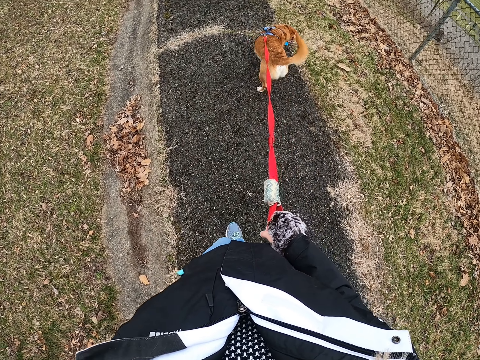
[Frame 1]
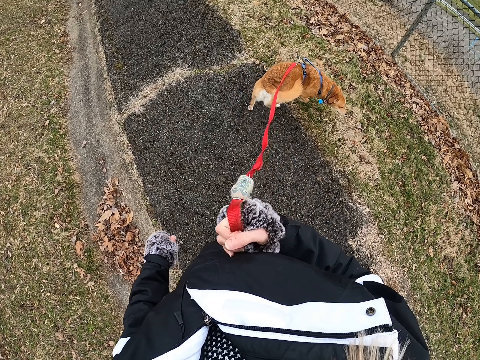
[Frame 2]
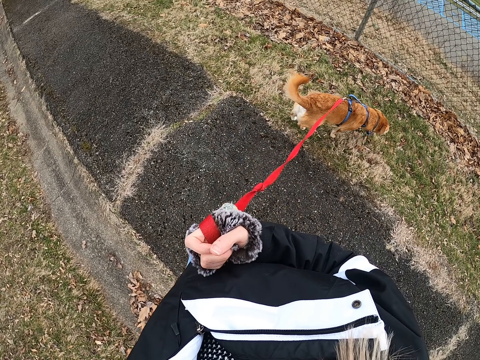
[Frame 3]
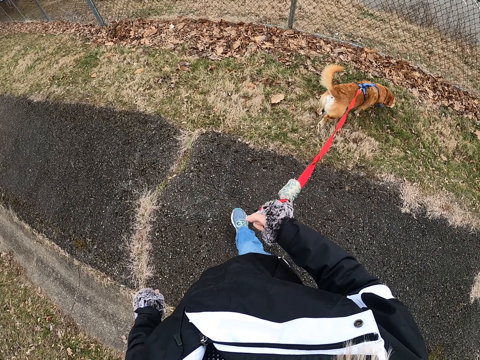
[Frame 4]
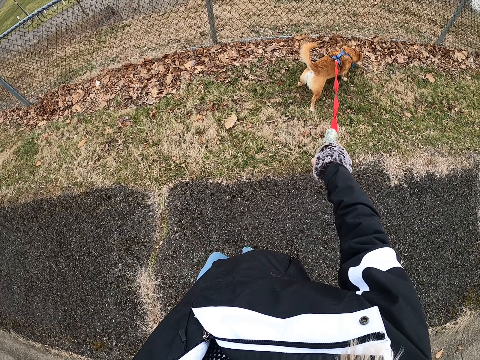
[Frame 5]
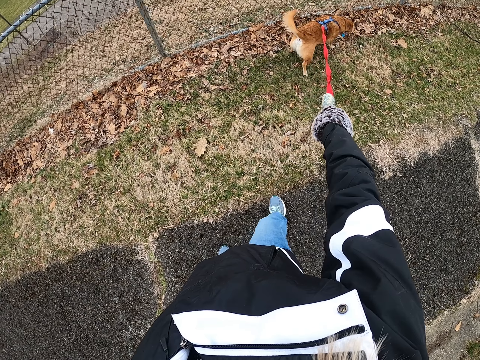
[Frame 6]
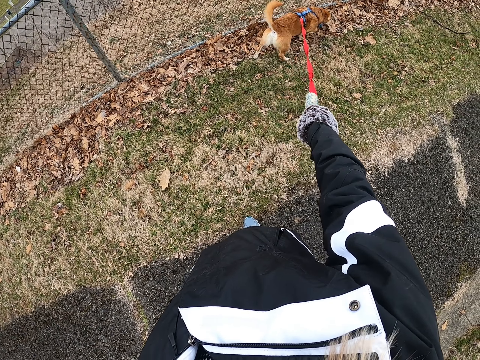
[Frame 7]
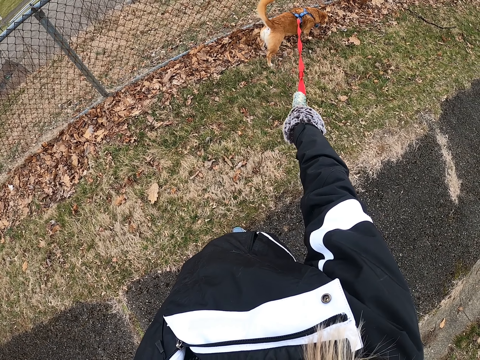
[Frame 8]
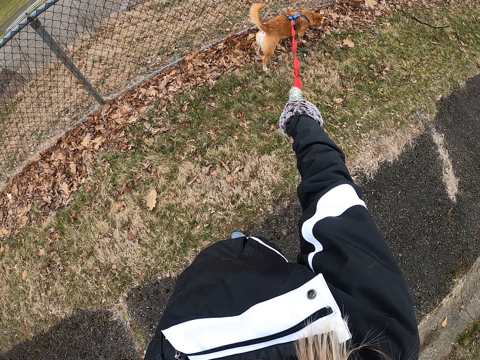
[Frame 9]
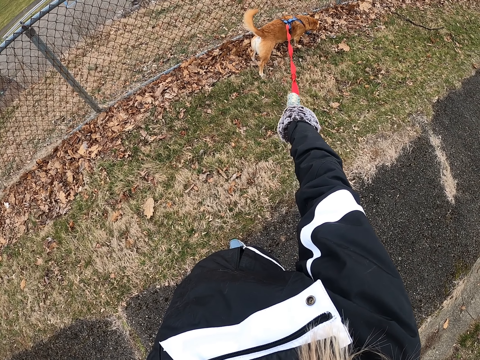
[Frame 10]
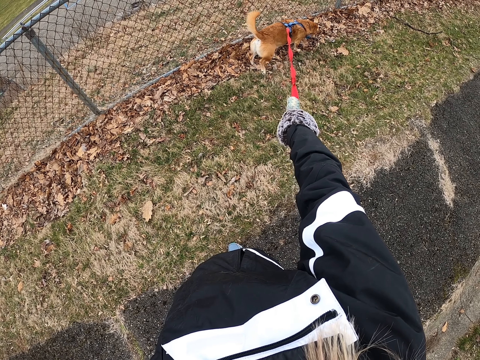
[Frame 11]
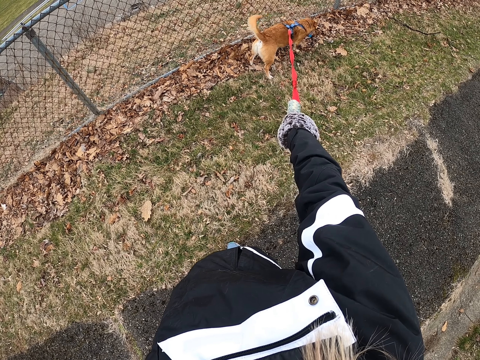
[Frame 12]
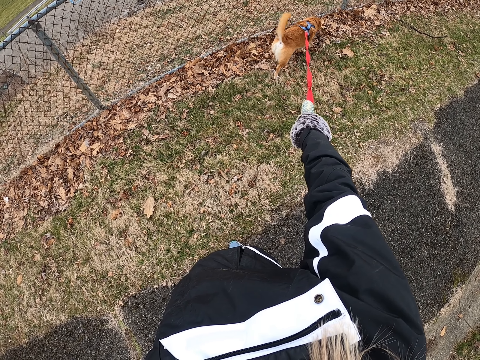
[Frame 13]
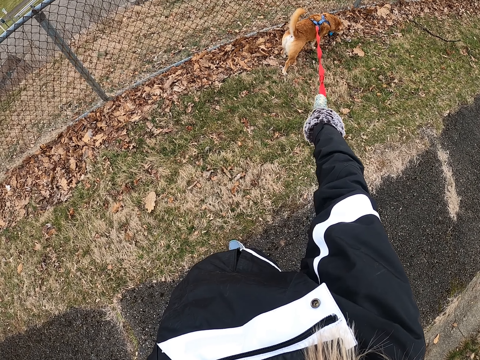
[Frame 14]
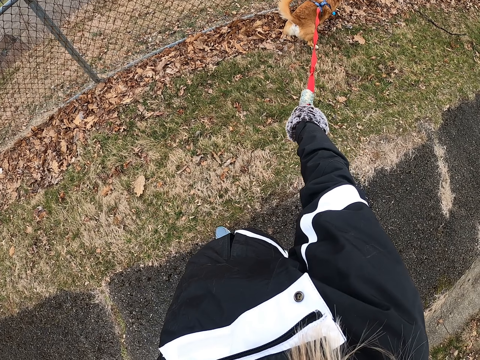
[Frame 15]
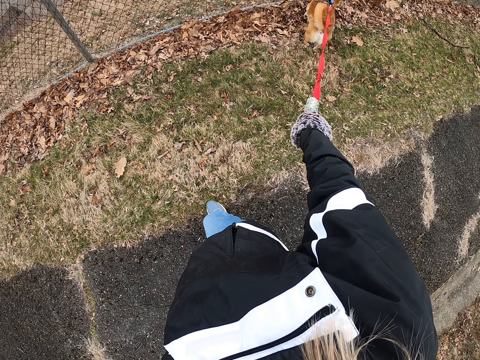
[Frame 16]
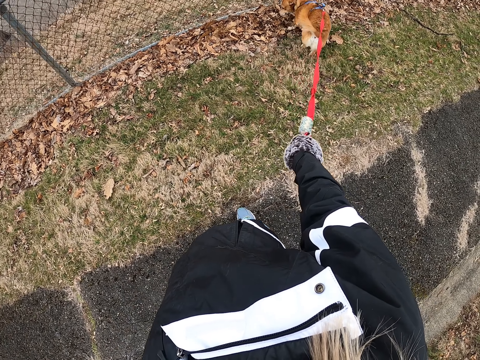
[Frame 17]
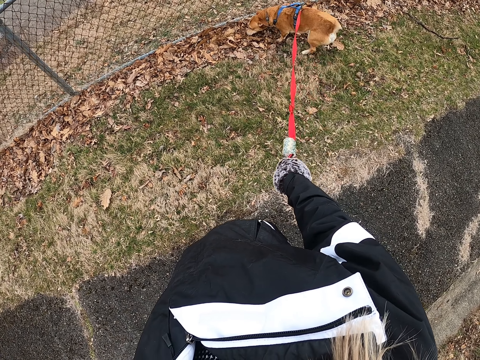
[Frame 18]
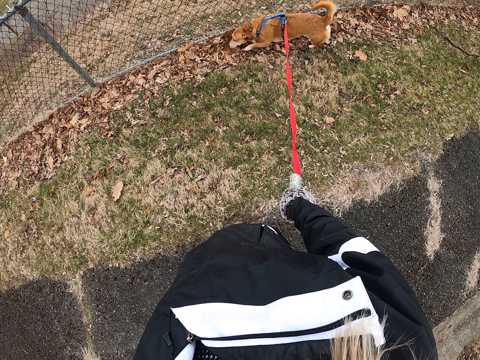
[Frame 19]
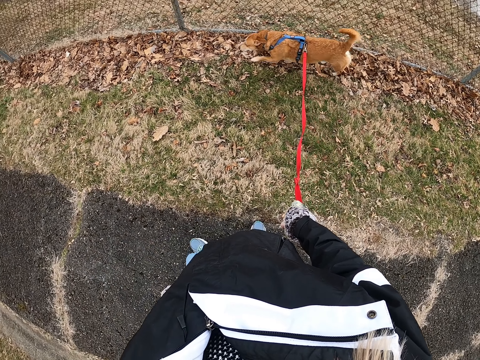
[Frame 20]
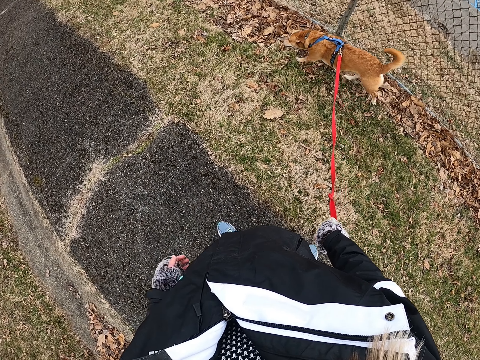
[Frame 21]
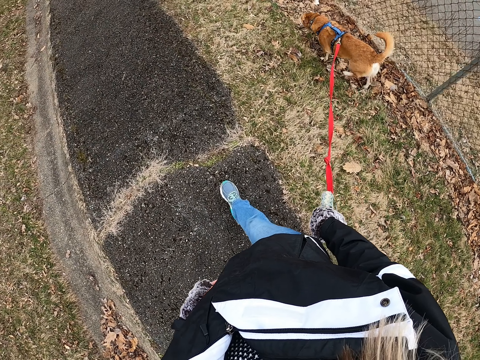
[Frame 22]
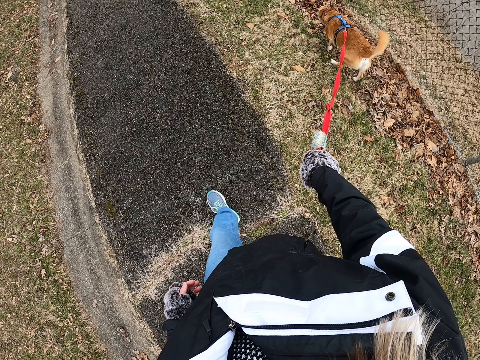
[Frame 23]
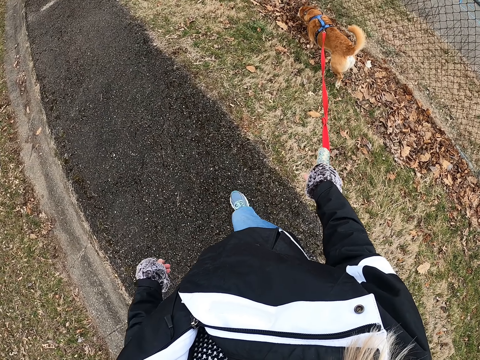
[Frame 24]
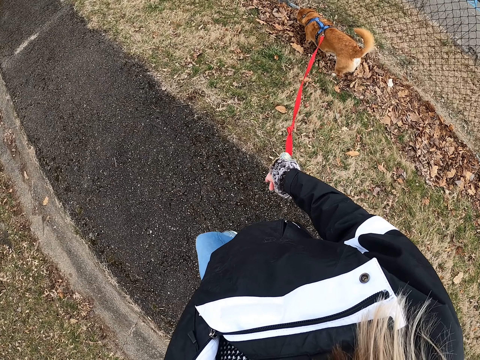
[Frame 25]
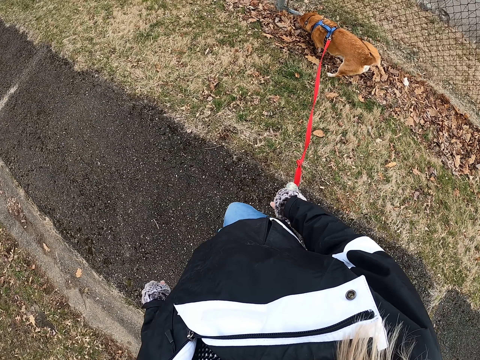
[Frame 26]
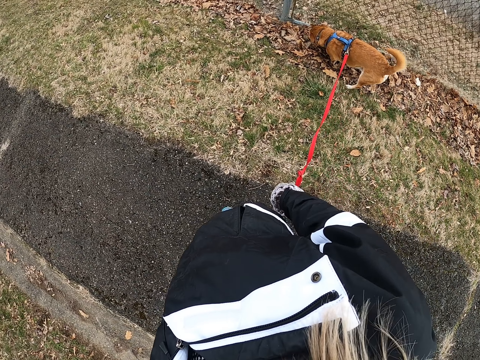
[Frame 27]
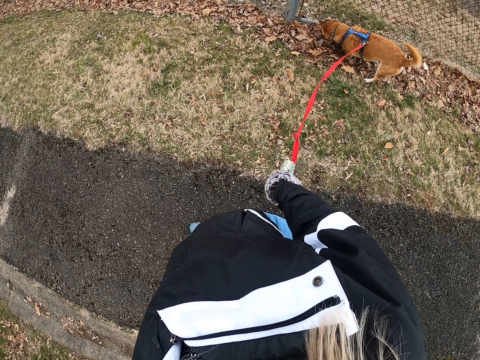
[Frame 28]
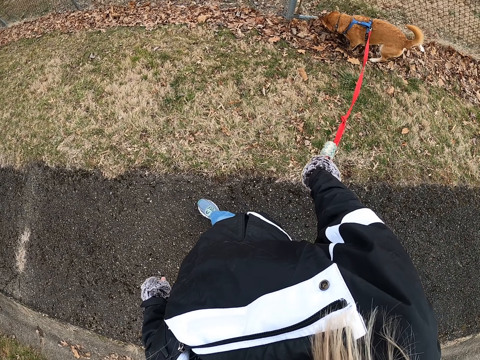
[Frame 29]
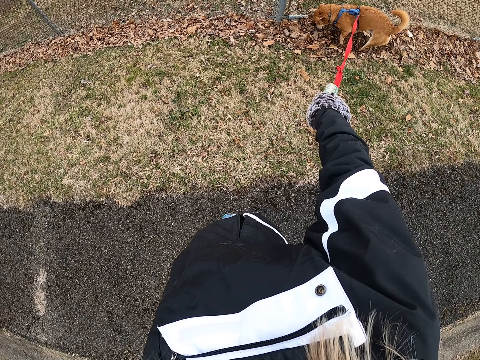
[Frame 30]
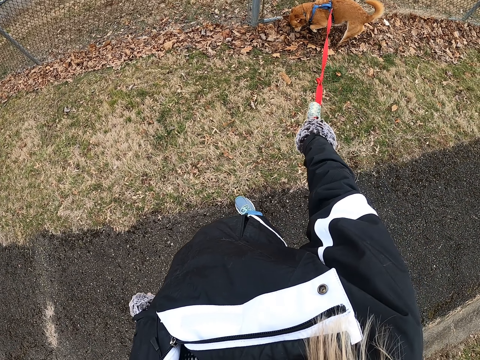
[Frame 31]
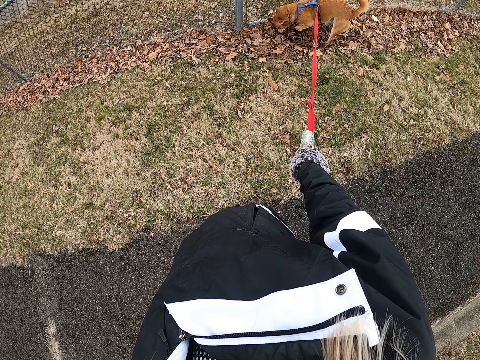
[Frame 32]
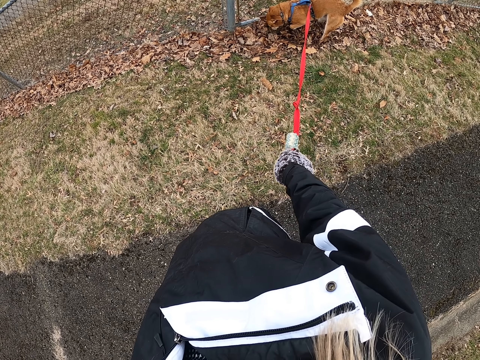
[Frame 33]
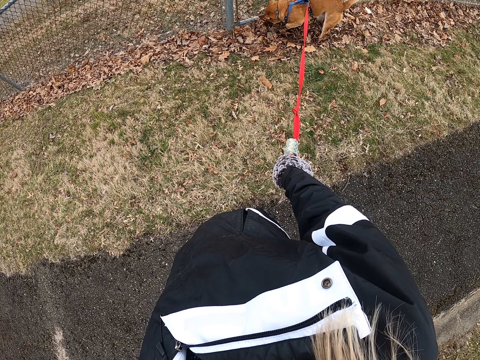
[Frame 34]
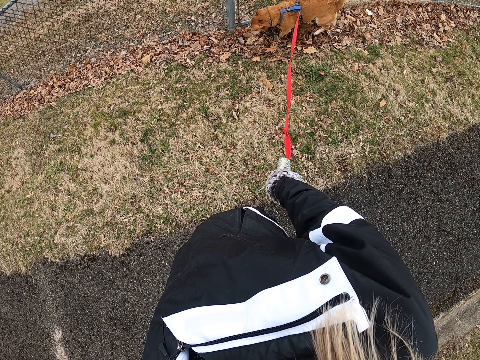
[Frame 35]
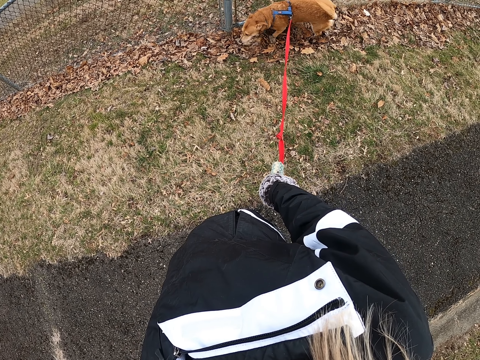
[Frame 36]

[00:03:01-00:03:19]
The camera wearer stops and looks at the dog. They stand on the road with the dog. They move on the road with the dog. They stop and look at the dog. They stand on the road with the dog.

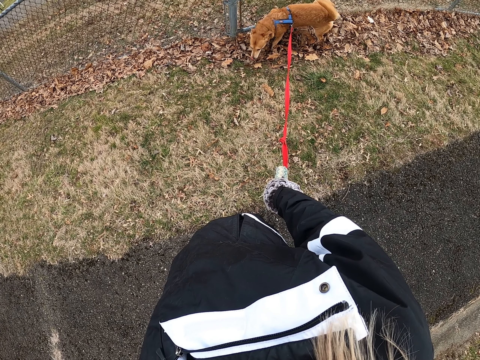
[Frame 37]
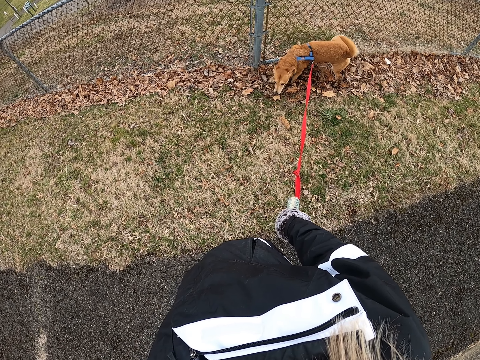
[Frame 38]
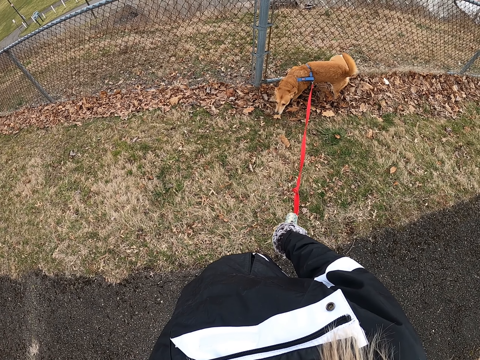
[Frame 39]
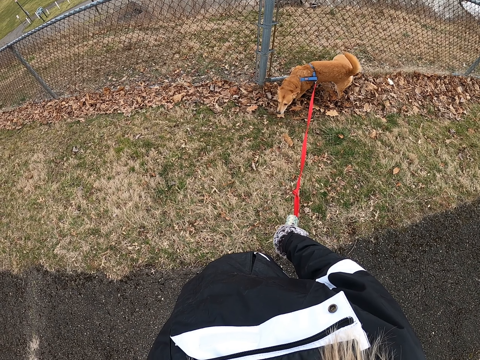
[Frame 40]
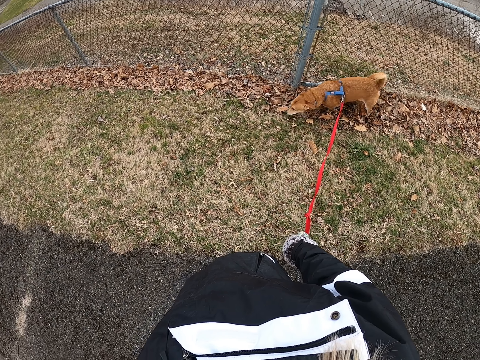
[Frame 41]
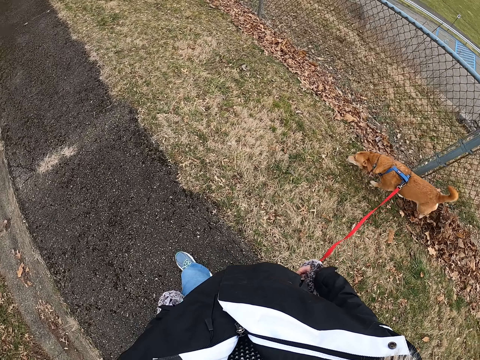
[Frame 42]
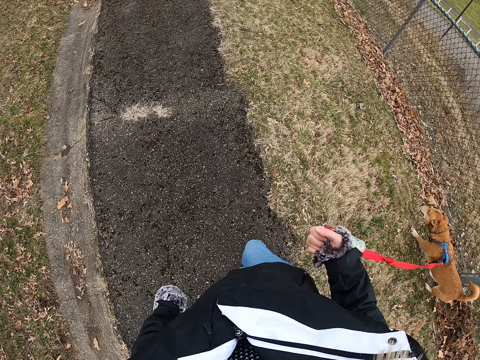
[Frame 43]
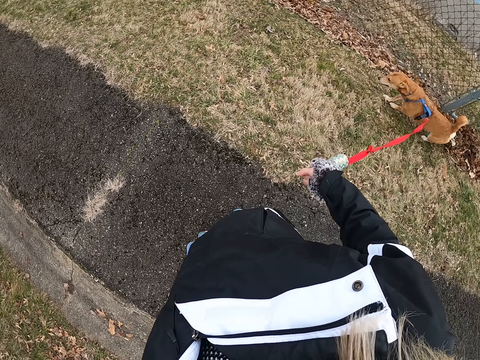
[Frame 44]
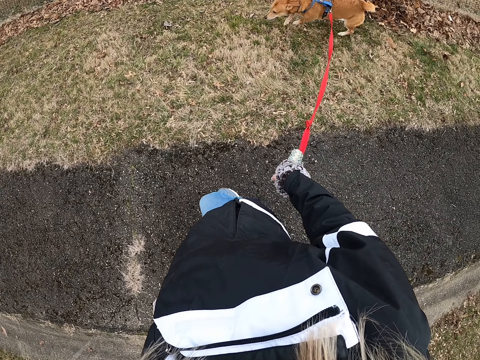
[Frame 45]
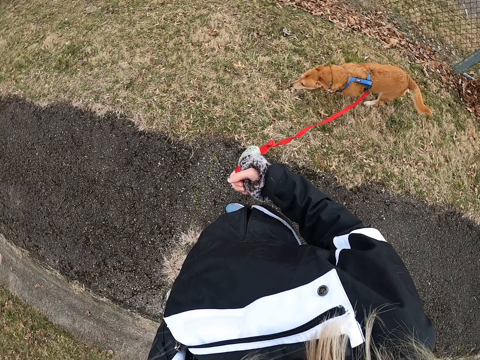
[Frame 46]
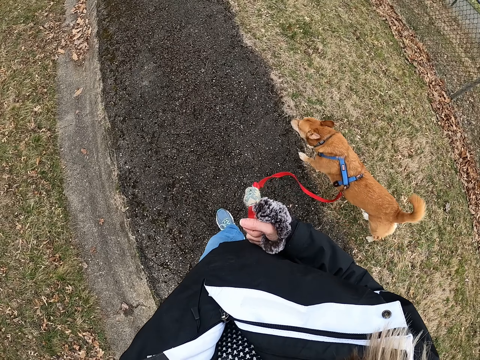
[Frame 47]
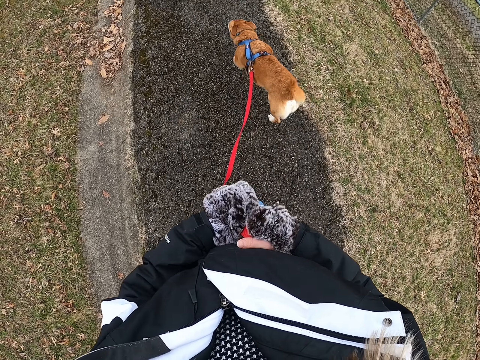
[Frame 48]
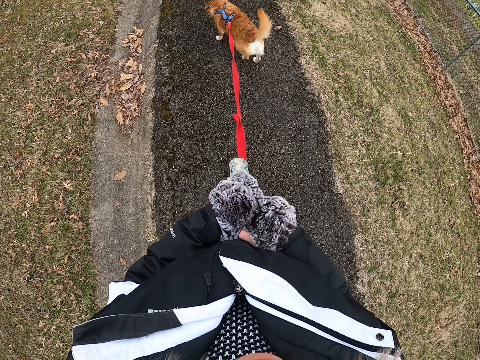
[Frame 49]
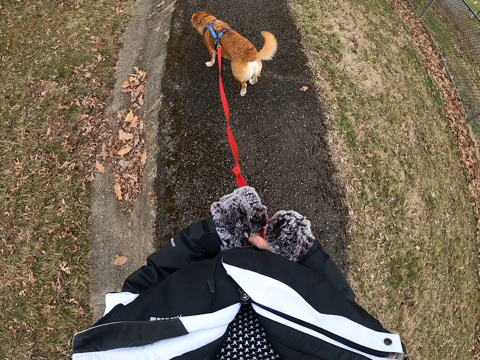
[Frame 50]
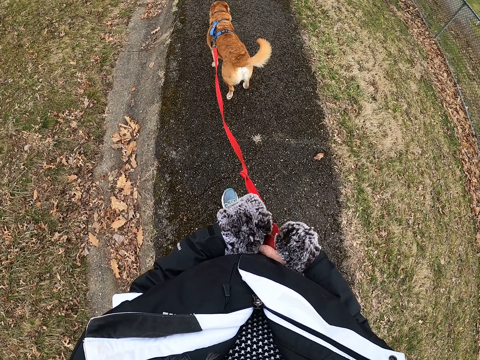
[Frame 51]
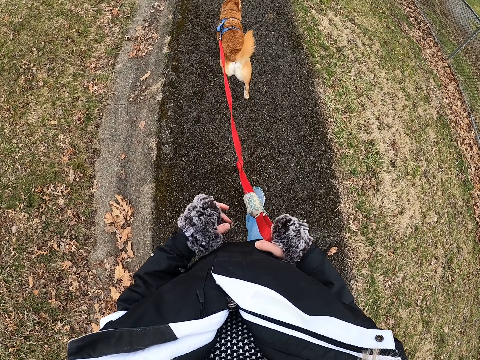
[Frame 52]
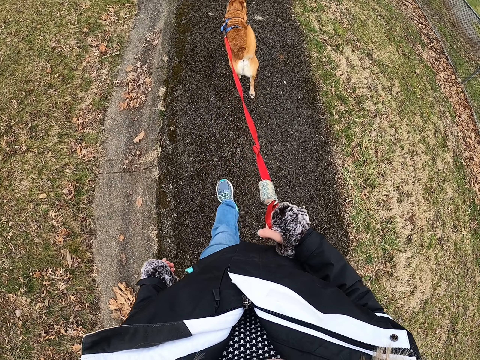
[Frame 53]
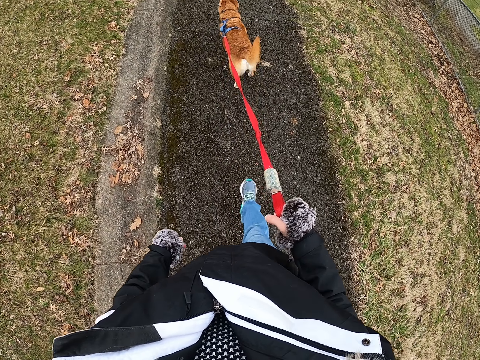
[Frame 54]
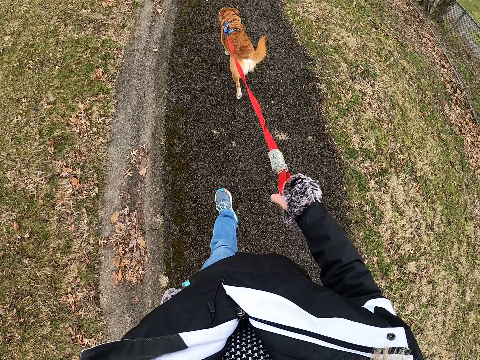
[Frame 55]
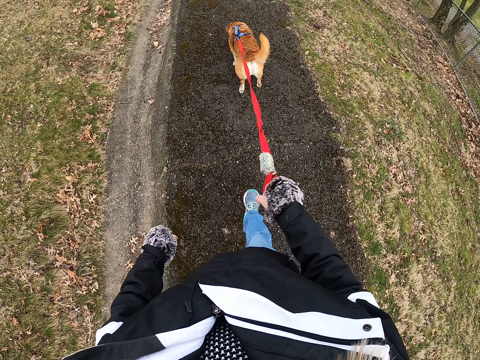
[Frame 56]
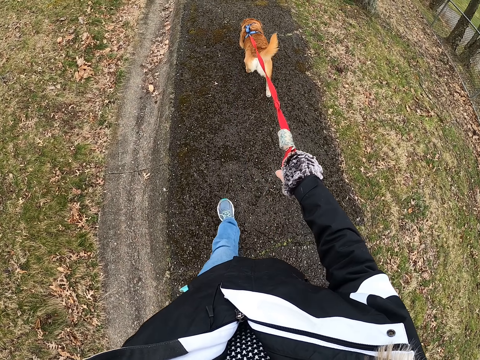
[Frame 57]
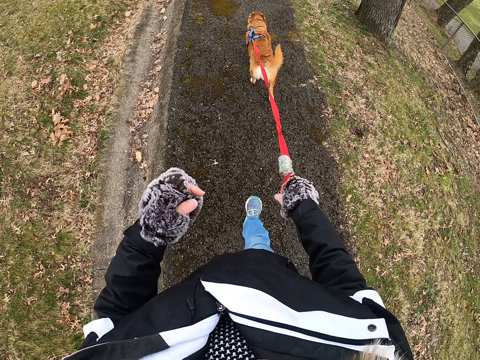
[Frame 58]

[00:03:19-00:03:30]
The camera wearer walks on the road with the dog. They hold the dog leash with both hands.
